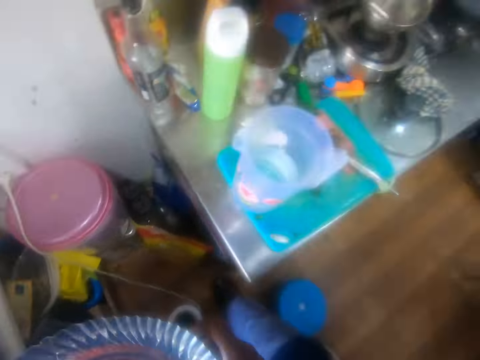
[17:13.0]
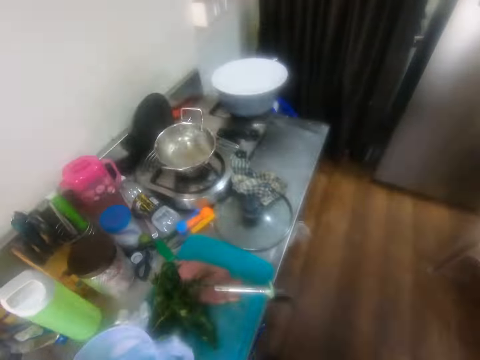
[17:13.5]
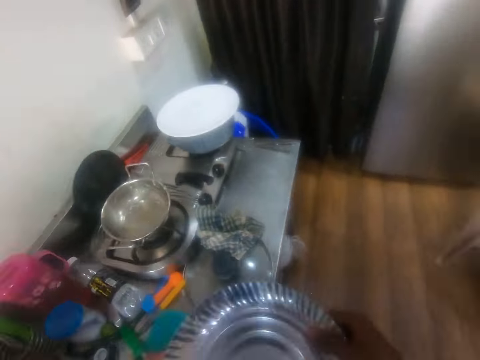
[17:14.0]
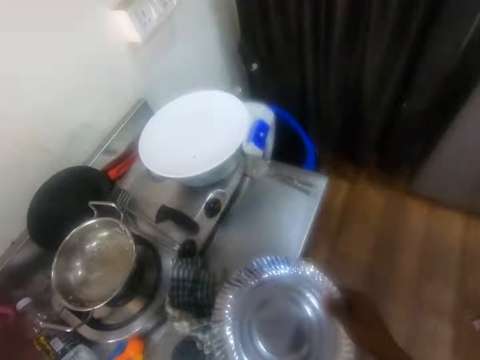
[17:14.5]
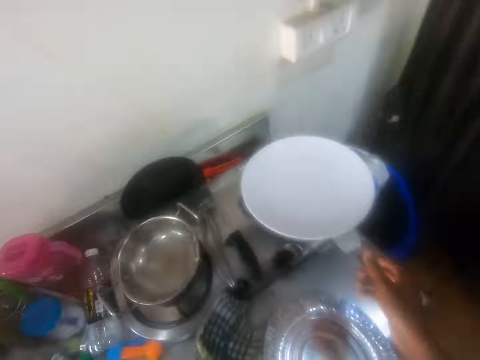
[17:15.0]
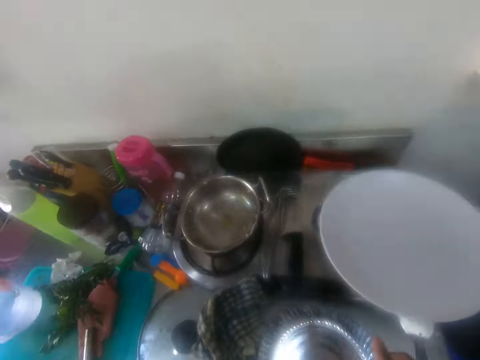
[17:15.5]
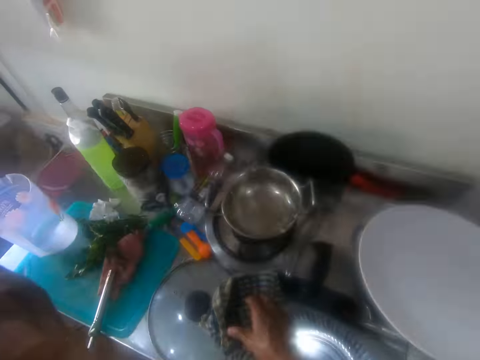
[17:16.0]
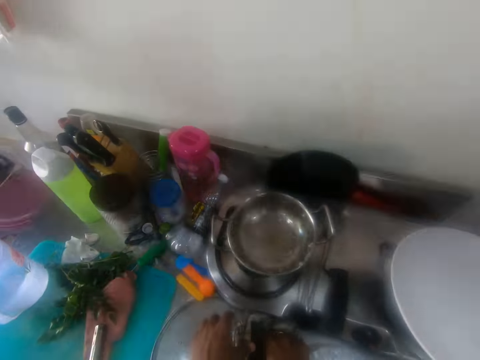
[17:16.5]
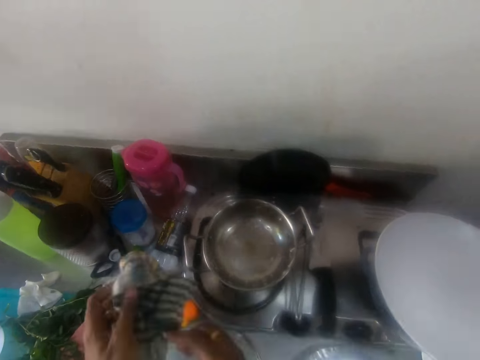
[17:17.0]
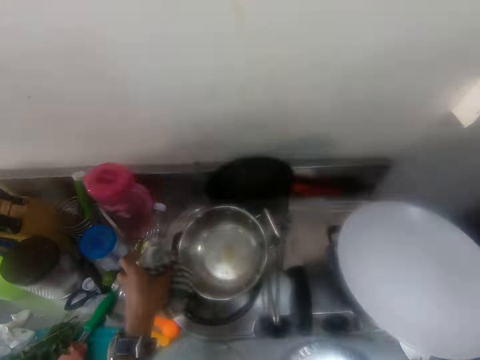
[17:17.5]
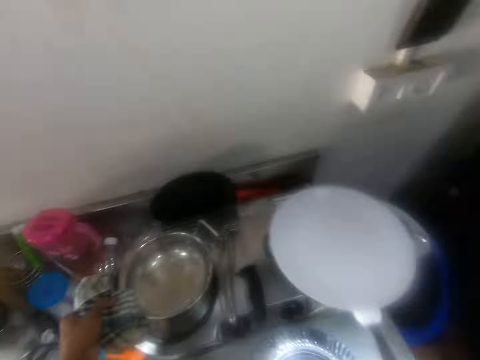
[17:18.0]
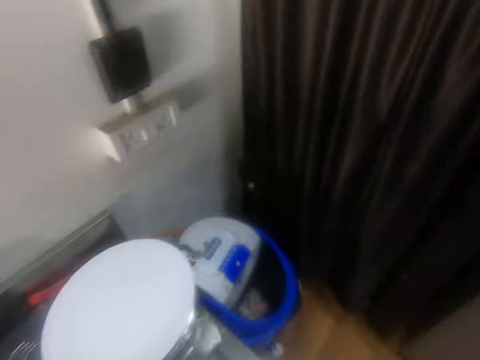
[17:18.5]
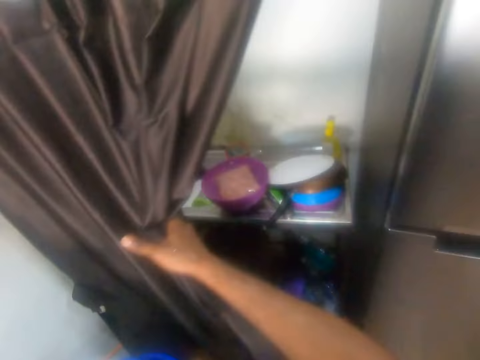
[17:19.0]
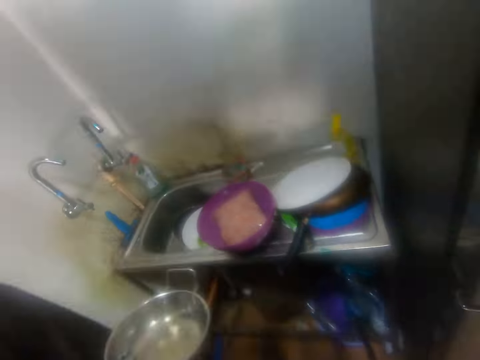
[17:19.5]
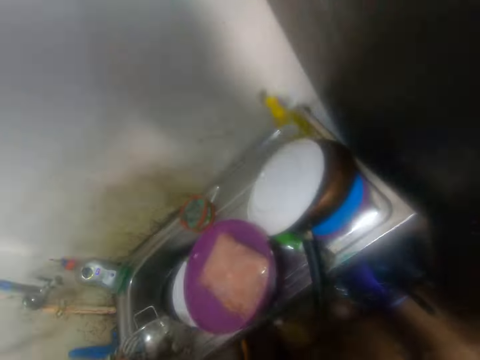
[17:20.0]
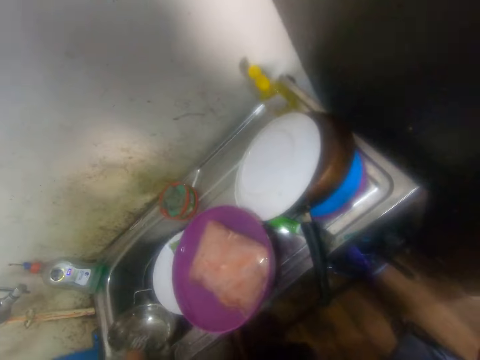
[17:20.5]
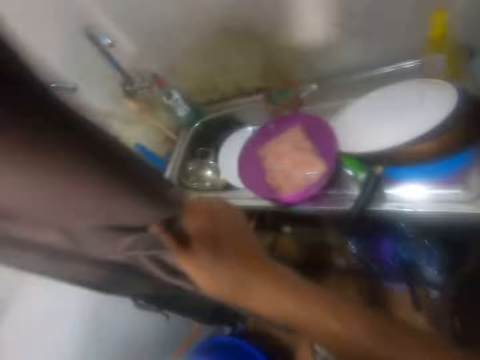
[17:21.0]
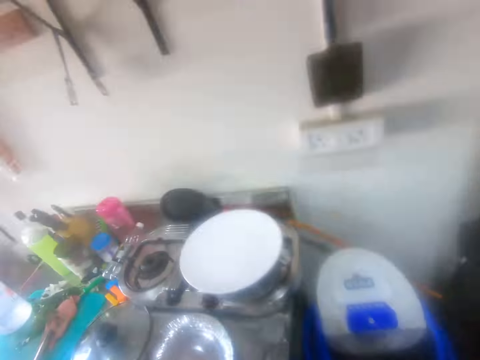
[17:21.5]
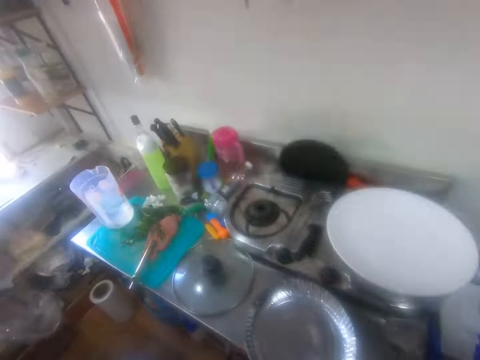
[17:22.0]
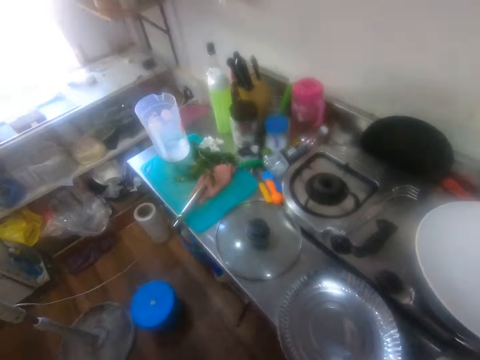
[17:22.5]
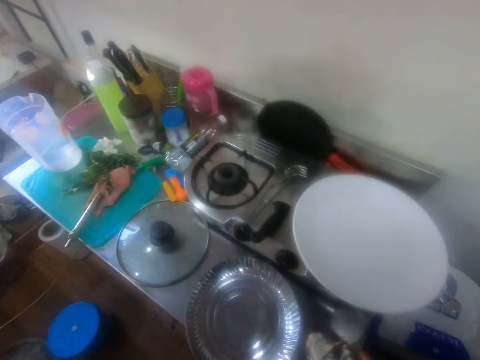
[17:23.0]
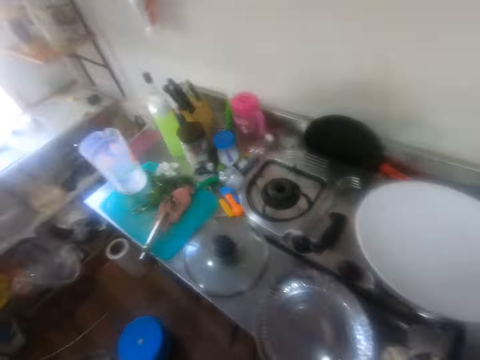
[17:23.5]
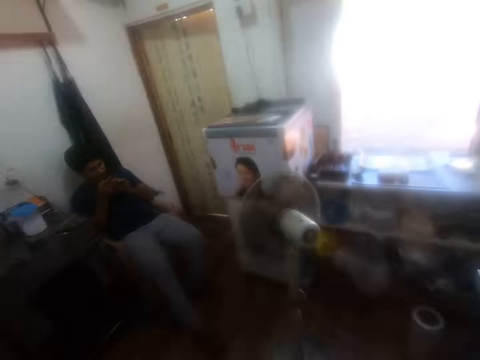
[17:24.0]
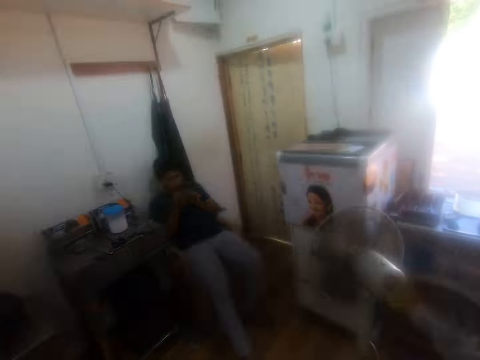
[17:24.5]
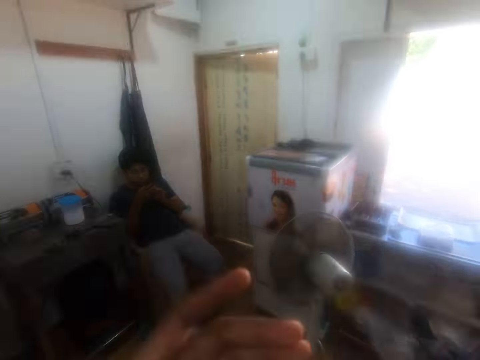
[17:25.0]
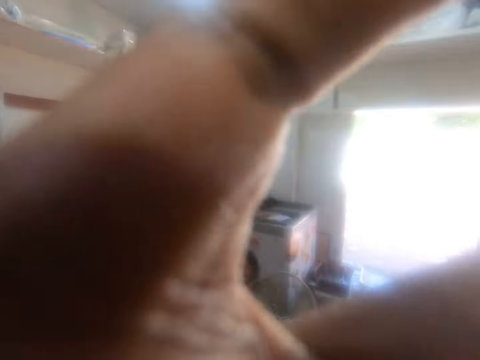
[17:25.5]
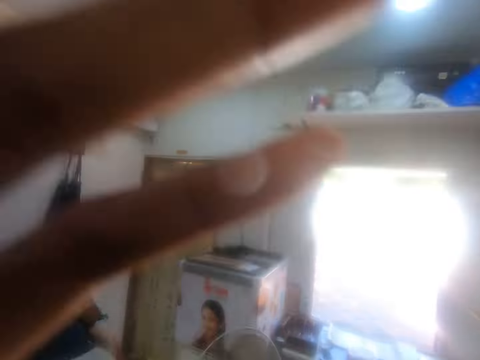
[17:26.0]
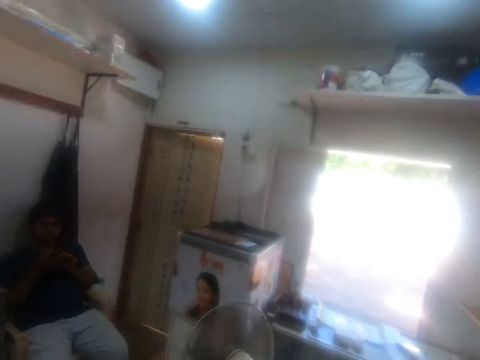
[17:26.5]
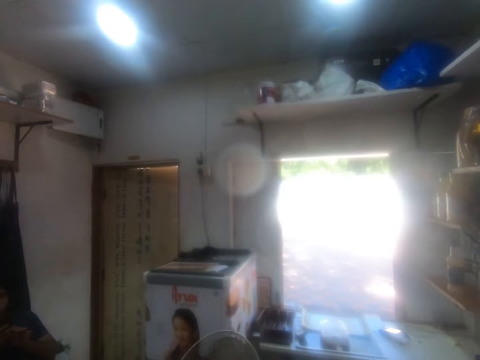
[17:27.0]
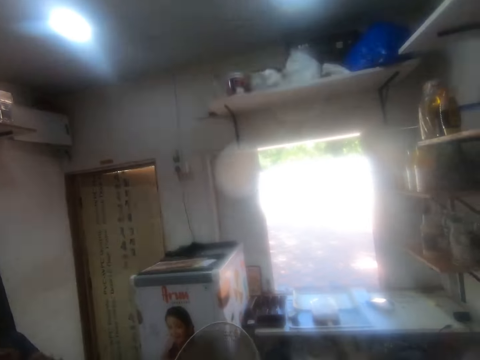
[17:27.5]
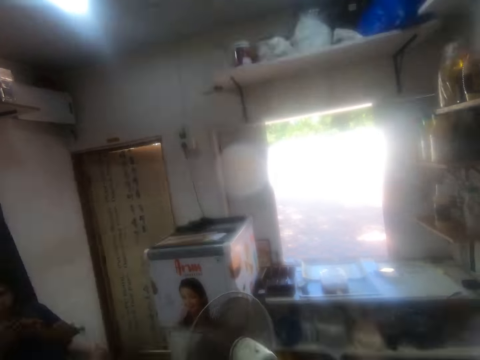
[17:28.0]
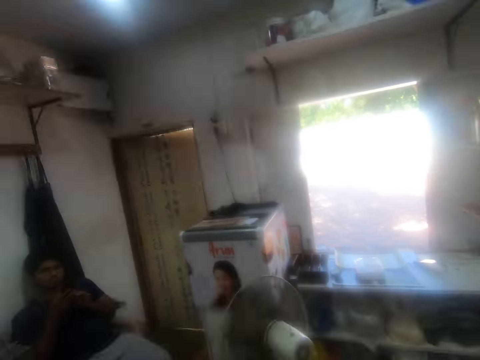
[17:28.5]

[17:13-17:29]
The camera wearer carries a foil plate. They walk towards. They put the foil plate on the table. They pick up a piece of cloth on the table. They pick up a pot on the stove with the piece of cloth. They carry the pot across the kitchen. They drop the pot into a sink. They walk. A person talks to the camera wearer. The camera wearer talks. They adjust a camera.

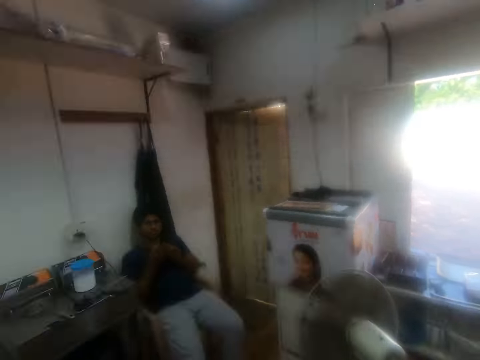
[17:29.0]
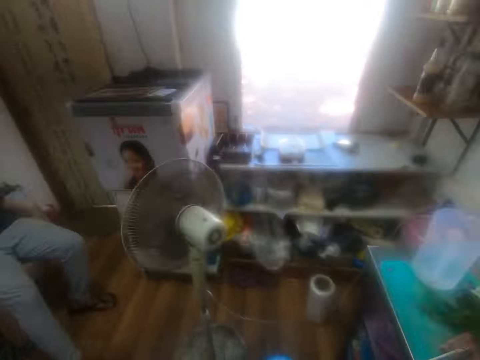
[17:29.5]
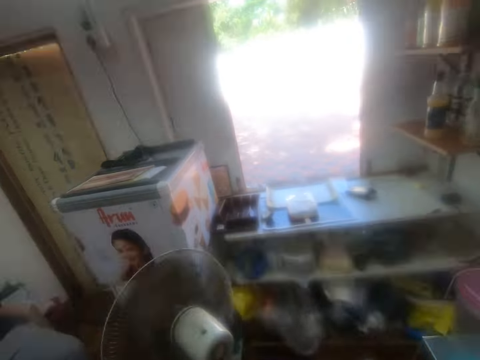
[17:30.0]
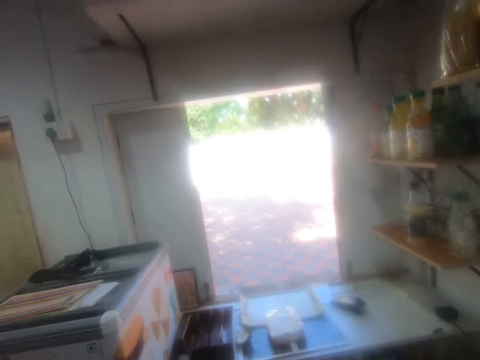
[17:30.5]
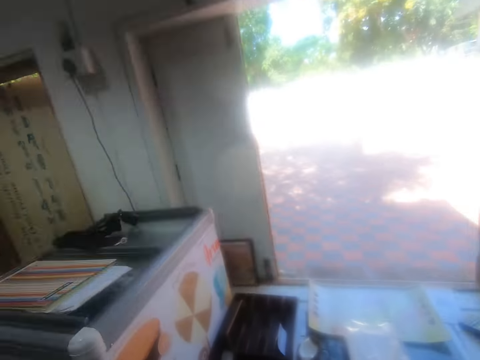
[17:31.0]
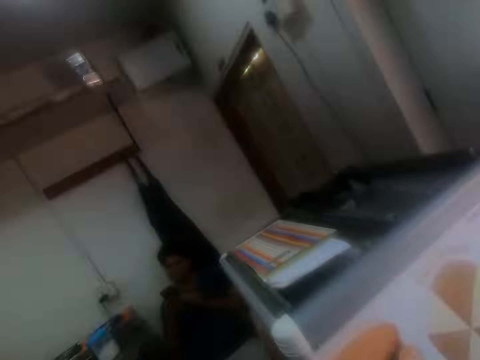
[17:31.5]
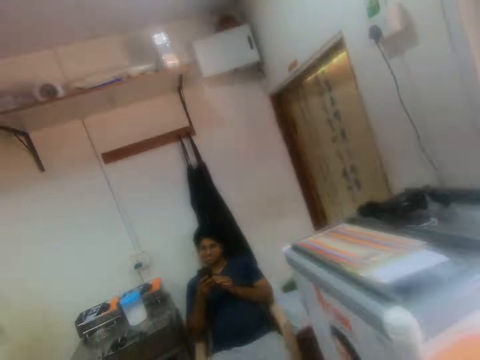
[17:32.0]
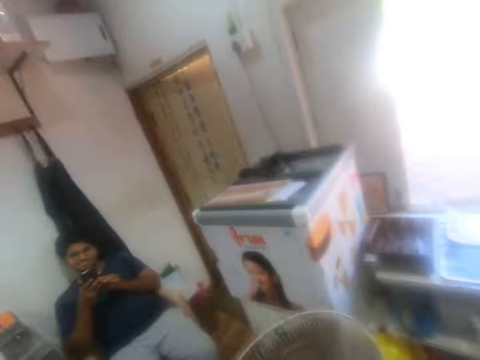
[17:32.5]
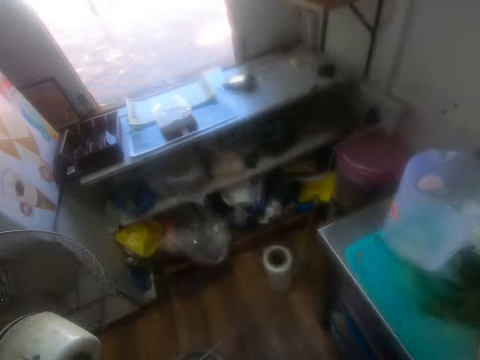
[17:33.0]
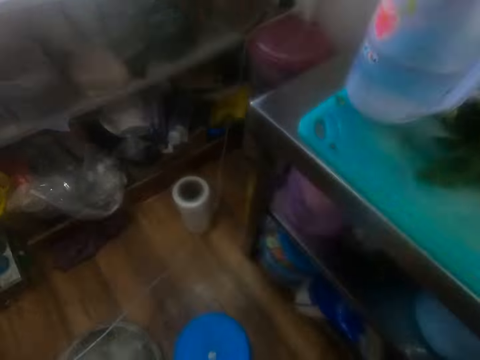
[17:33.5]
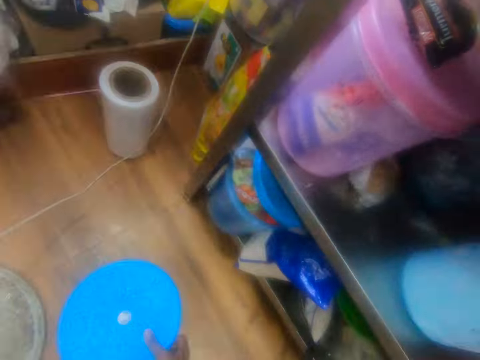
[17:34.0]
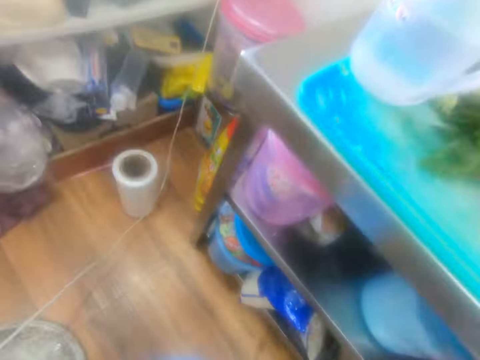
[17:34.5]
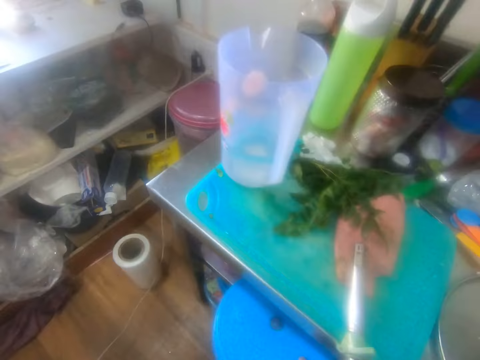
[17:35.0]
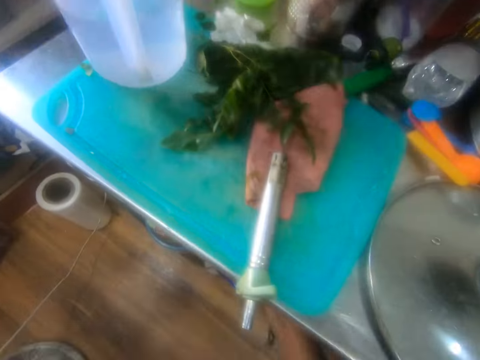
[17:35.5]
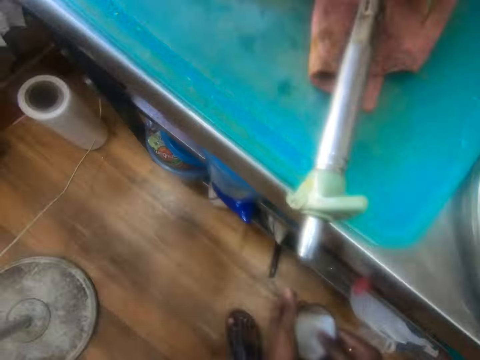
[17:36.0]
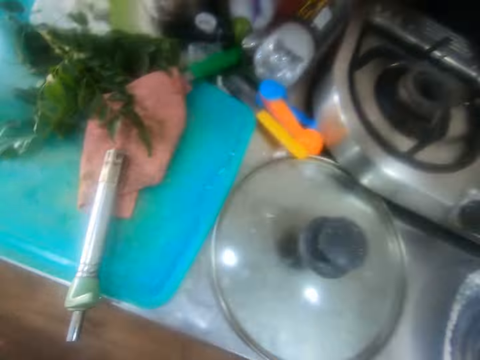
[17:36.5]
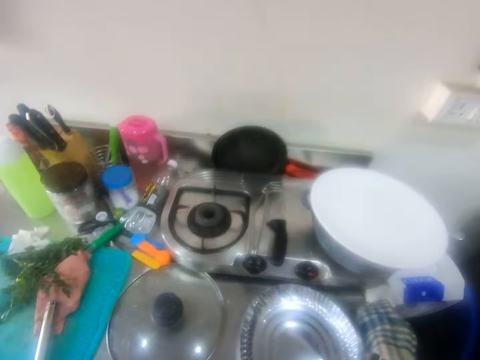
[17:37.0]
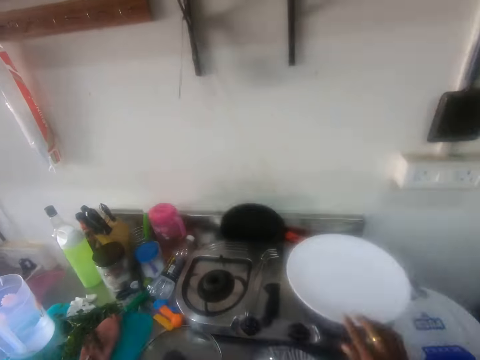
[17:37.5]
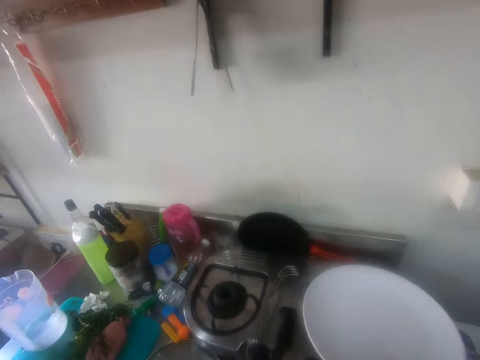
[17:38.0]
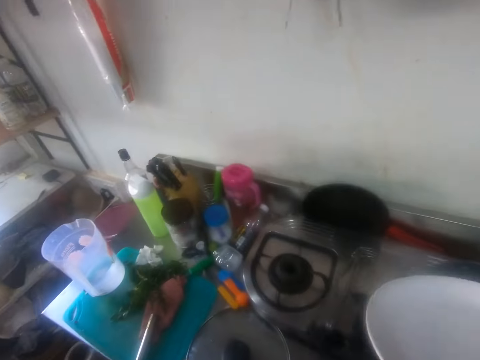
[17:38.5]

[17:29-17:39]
The camera wearer moves. They pick up a container on the floor. They put the container into a cupboard. They move a plate. They hold the plate.
